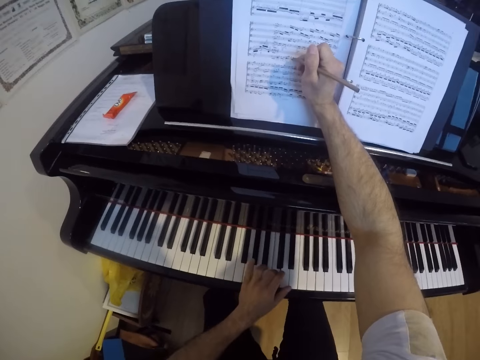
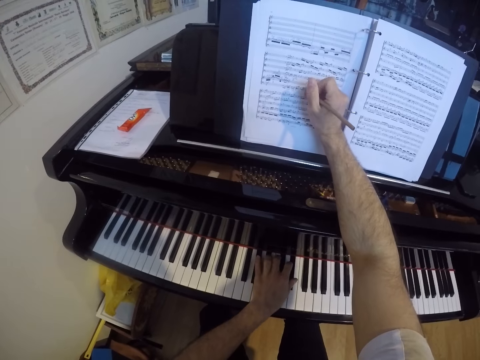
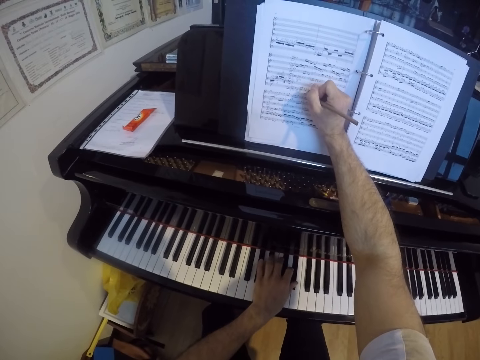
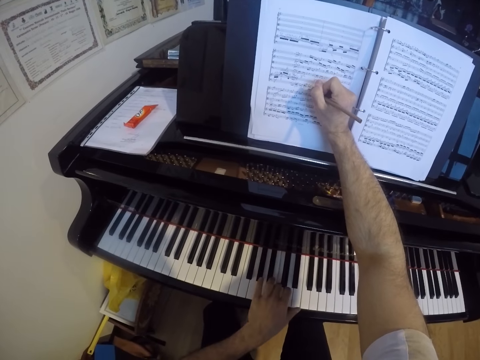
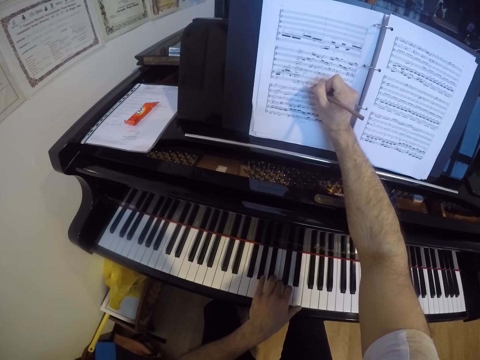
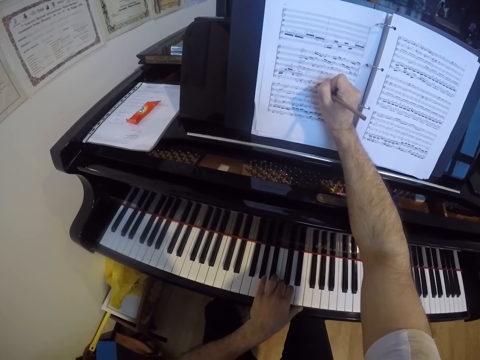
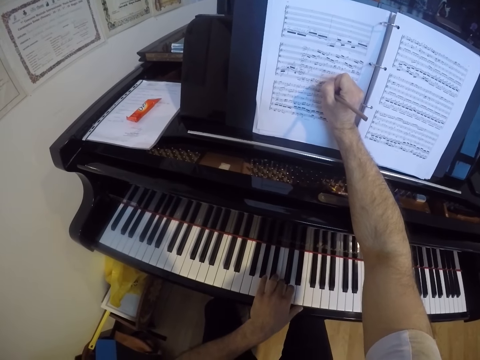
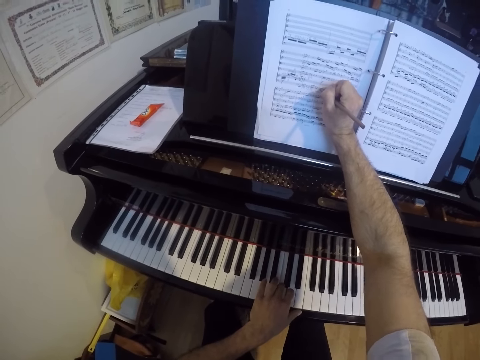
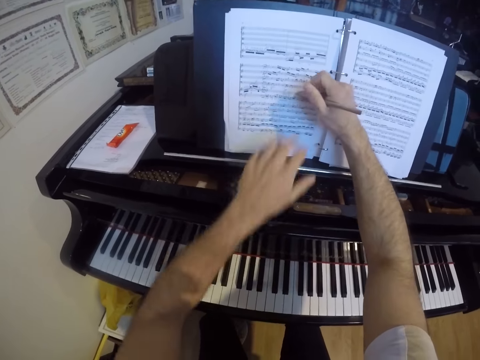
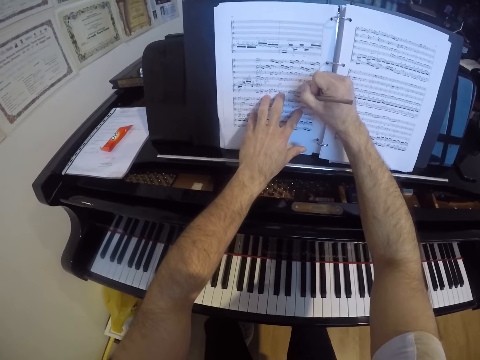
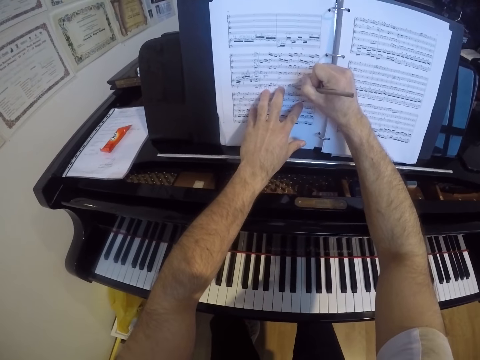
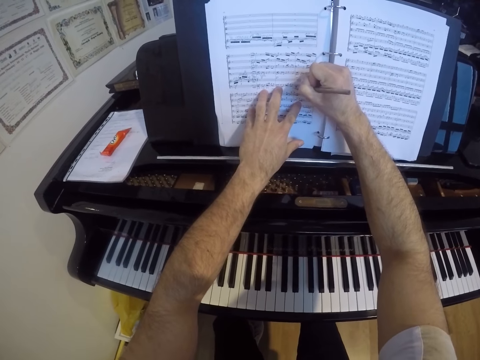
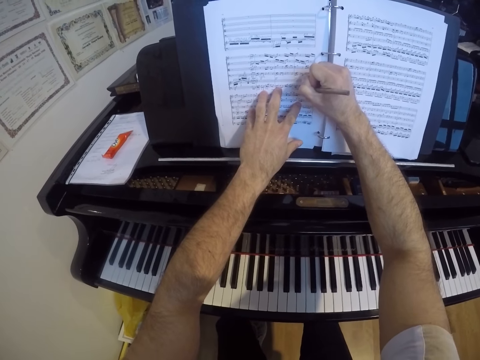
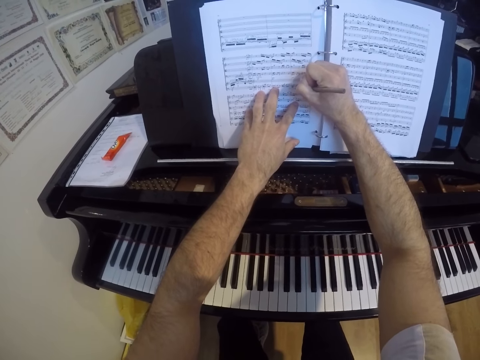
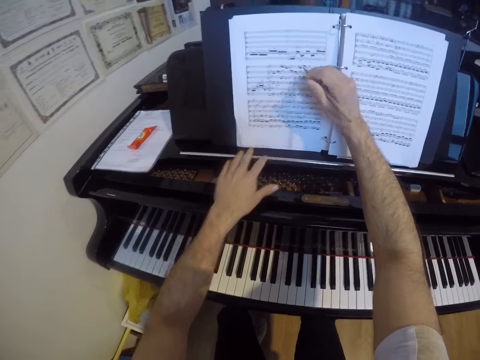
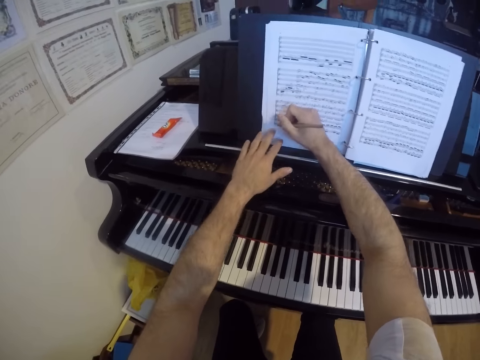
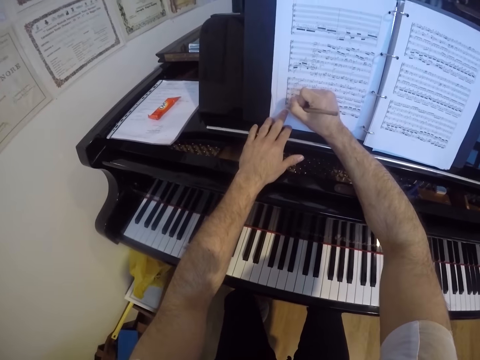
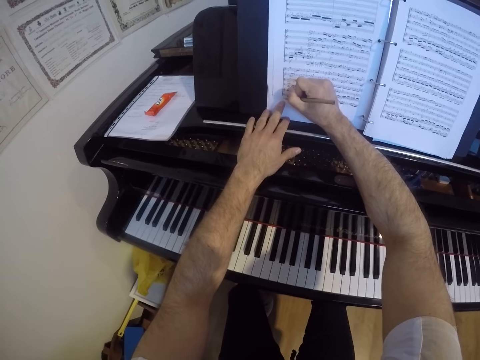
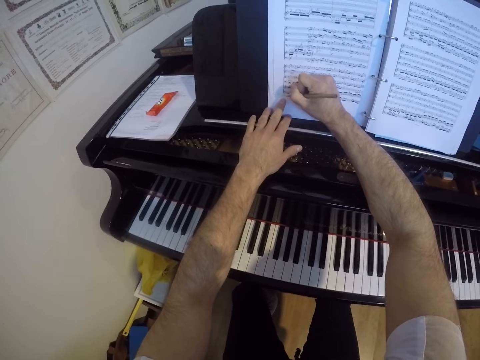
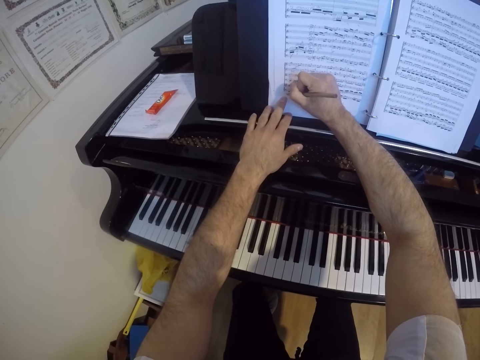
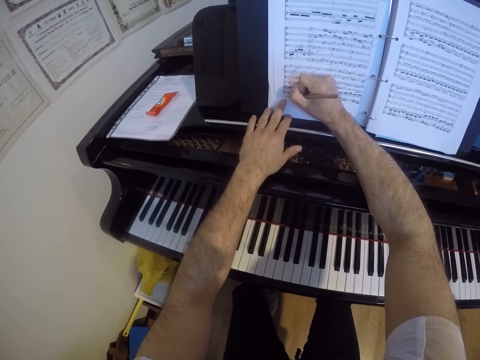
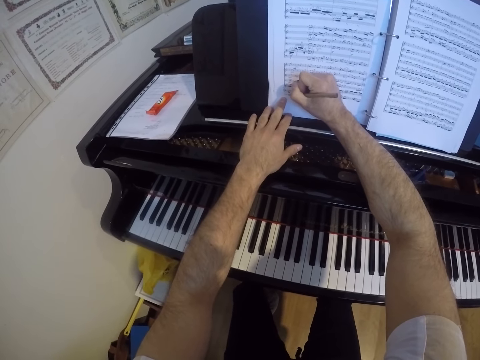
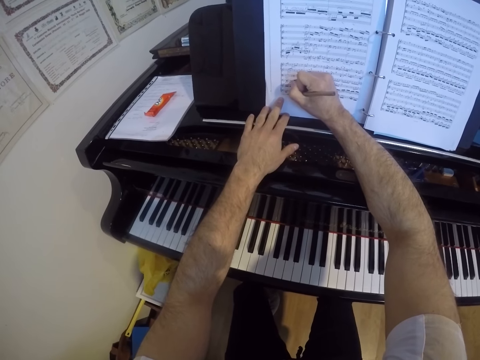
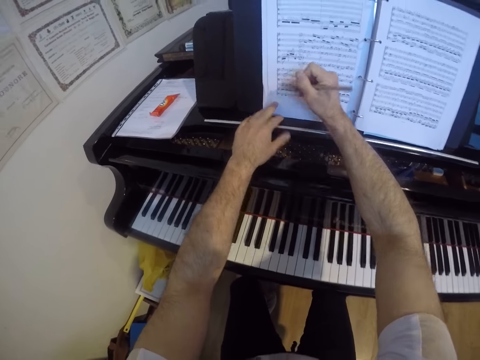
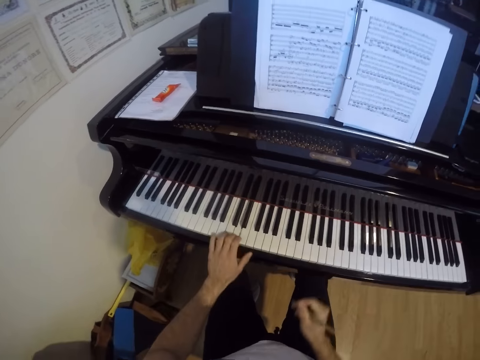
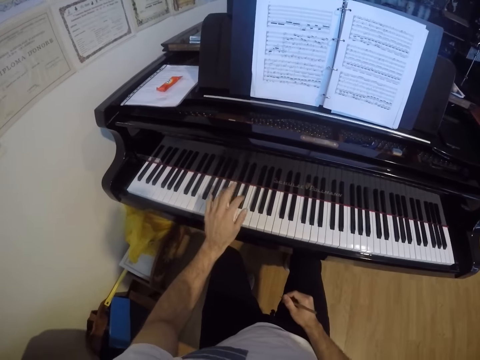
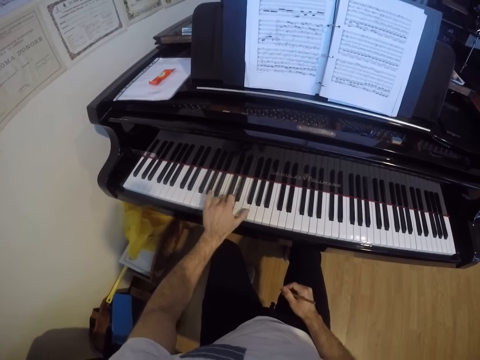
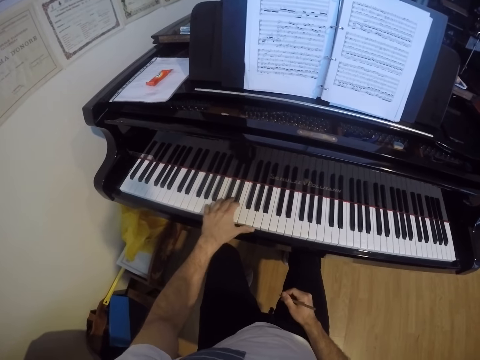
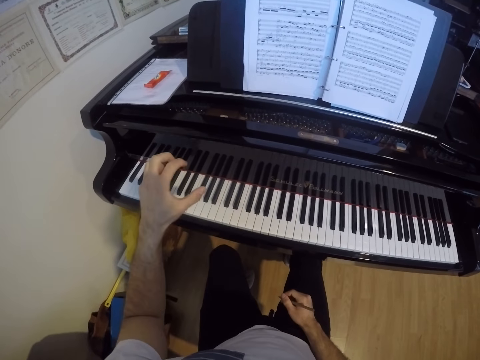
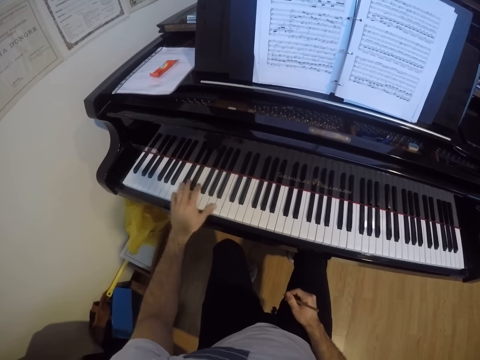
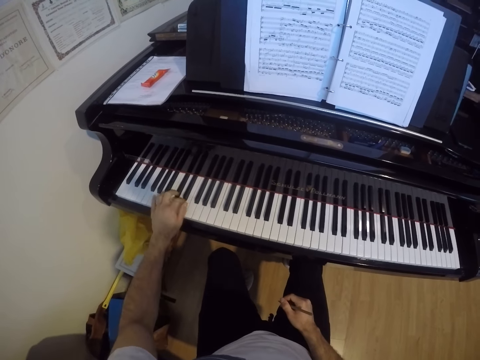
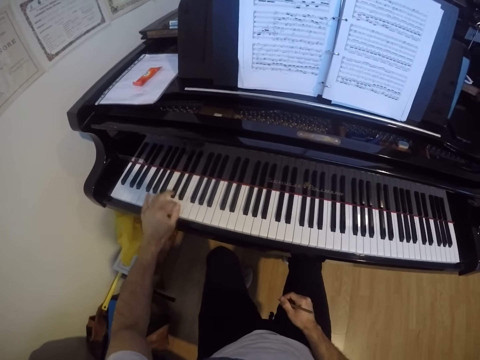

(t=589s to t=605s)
The camera wearer writes down on the book or piano sheet with a pen. He places his left hand on the piano sheet. He plays the piano with his left hand.

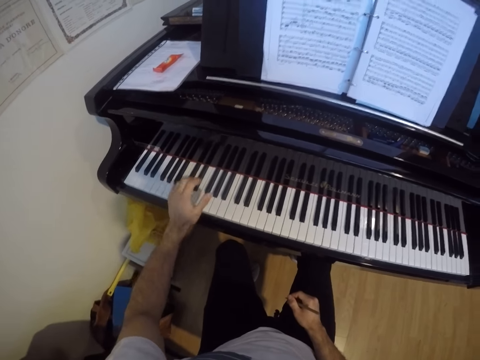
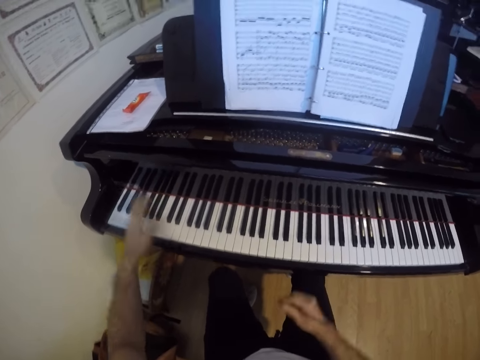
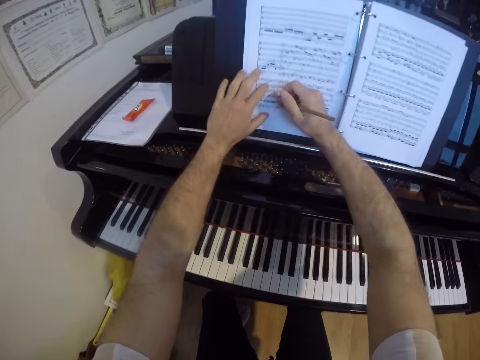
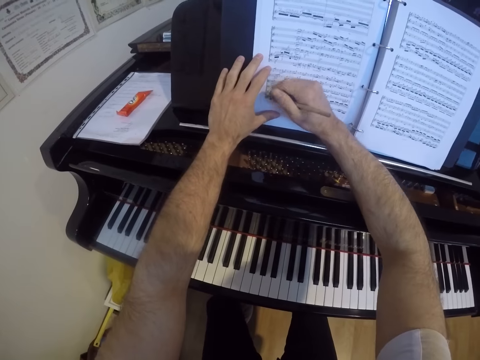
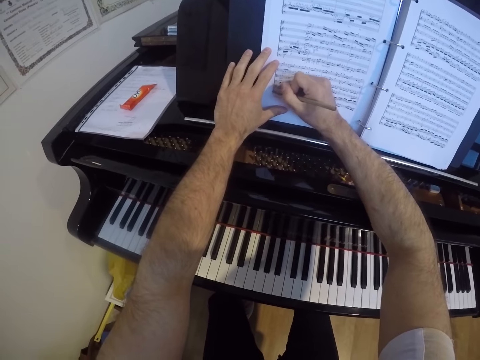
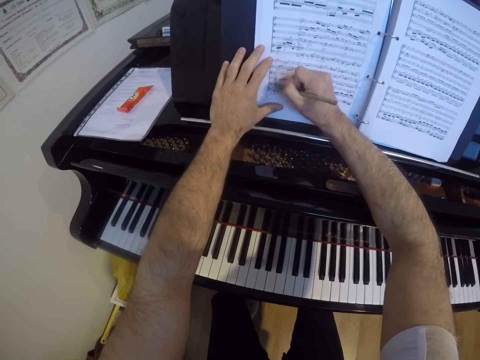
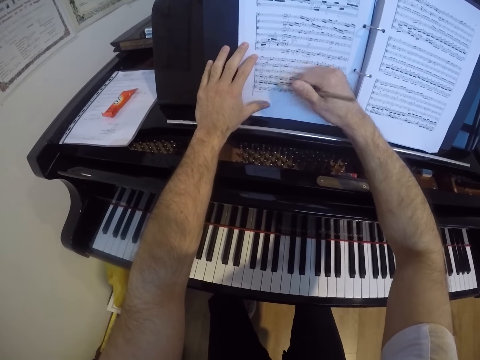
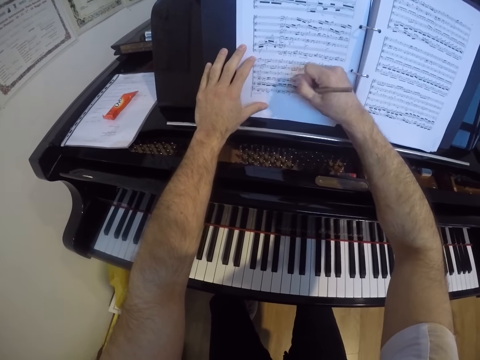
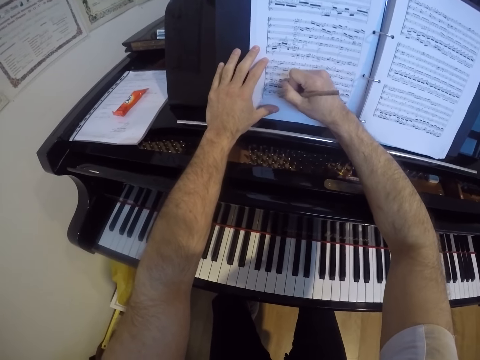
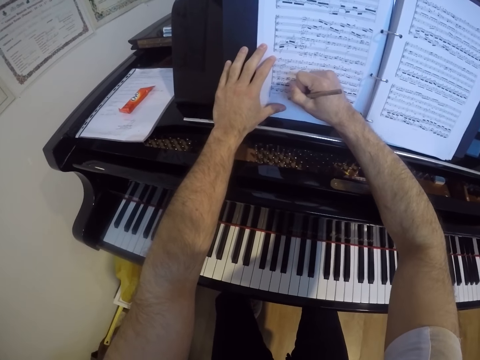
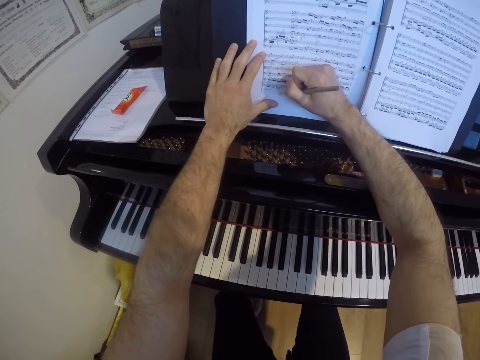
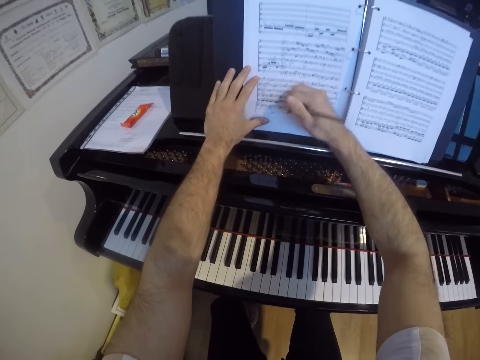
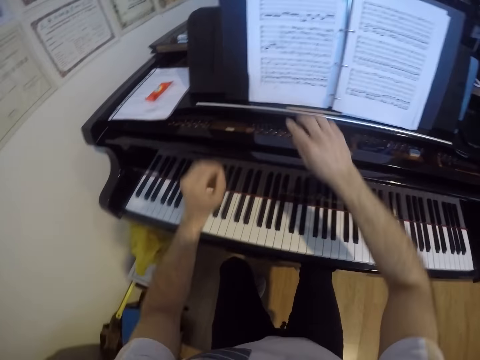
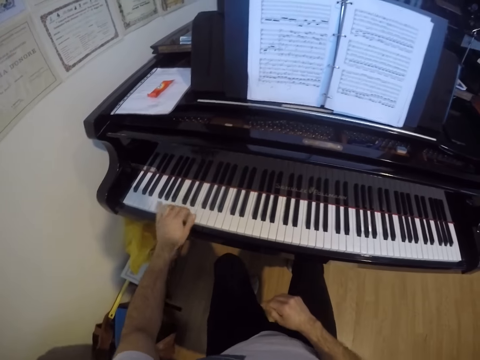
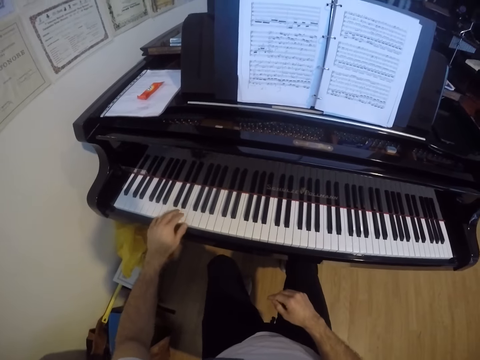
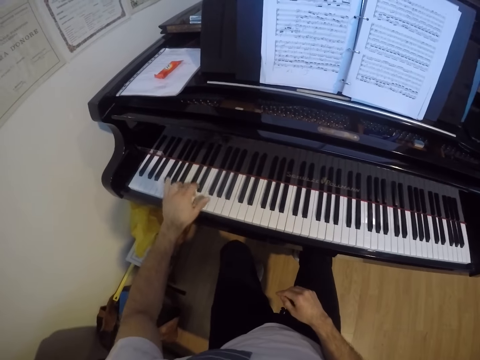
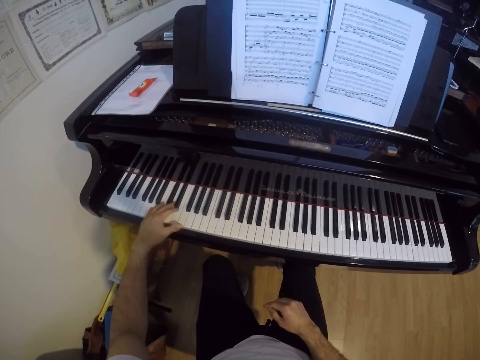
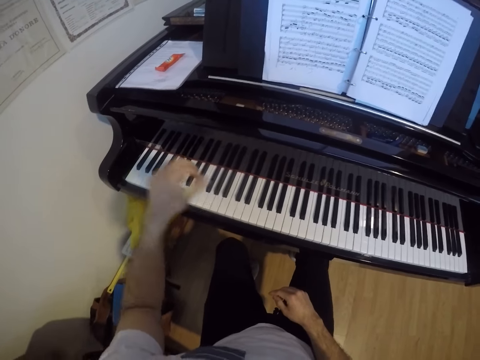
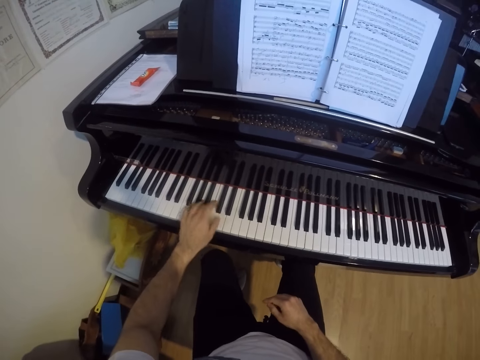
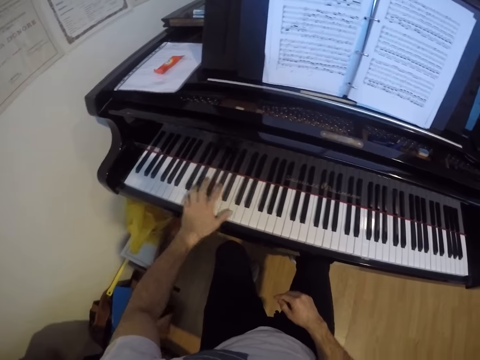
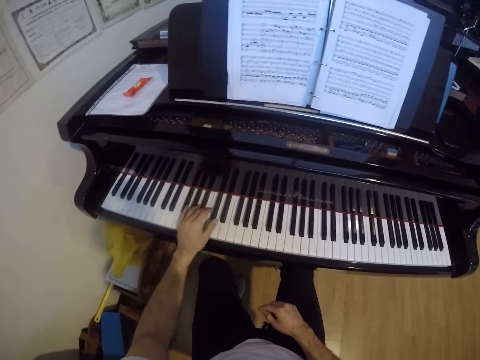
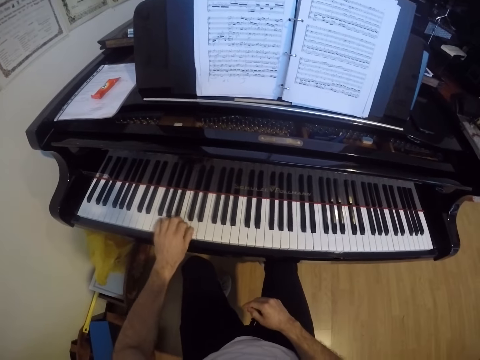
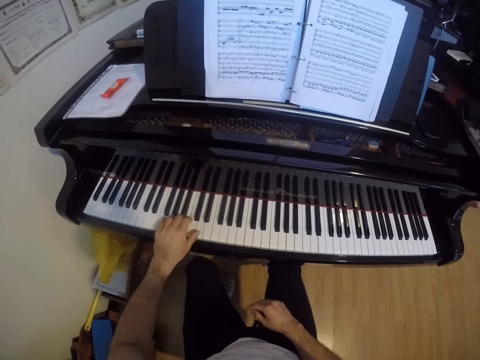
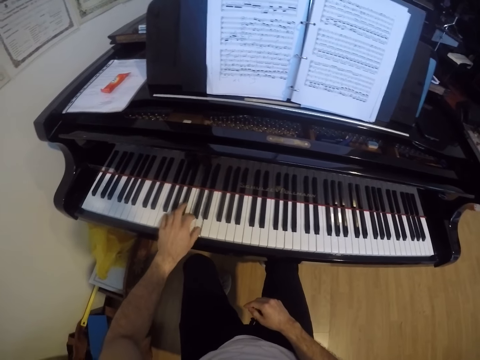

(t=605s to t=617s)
The camera wearer places his left hand on the piano sheet. He writes on the piano sheet on the piano with his right hand, with a pen. He drops the pencil on the piano with his right hand. He plays the piano with his left hand.
